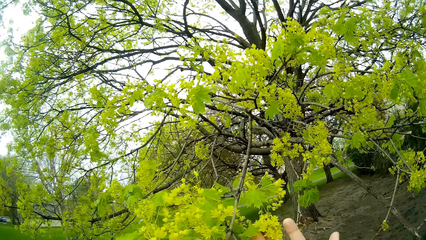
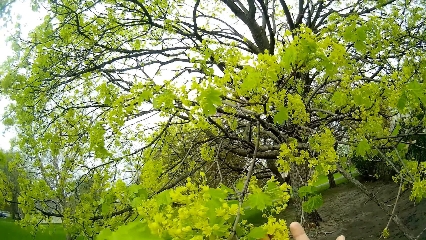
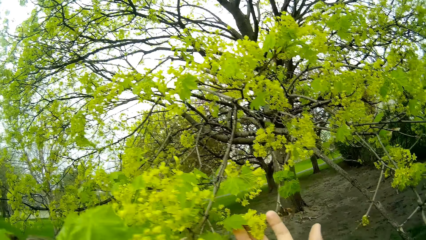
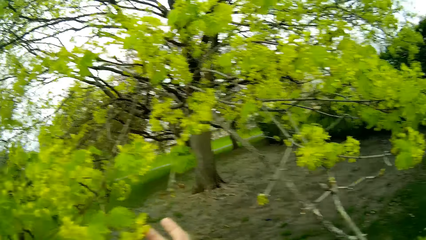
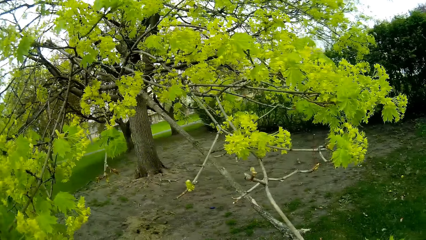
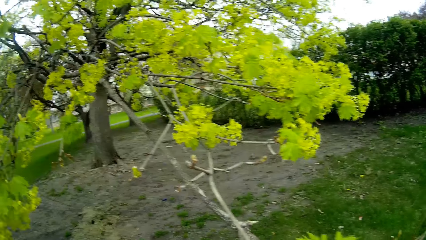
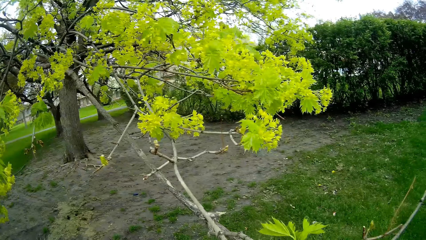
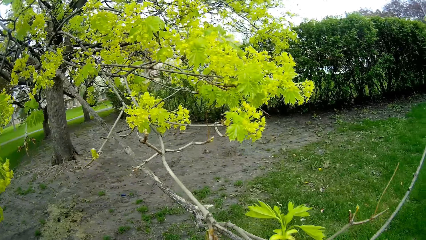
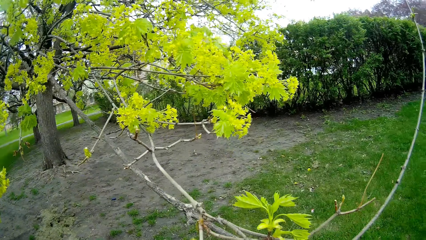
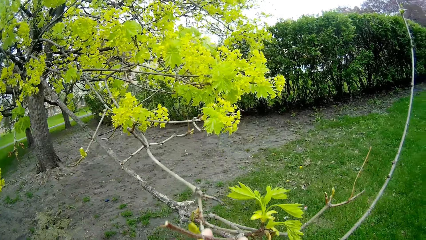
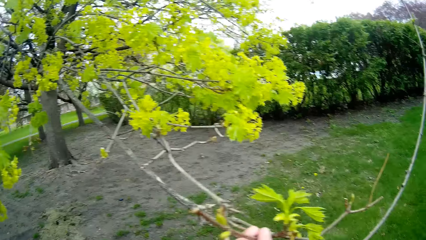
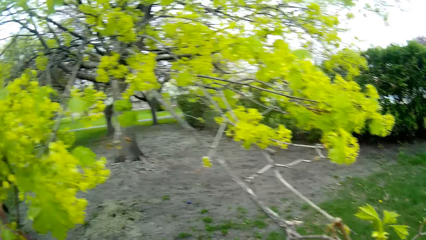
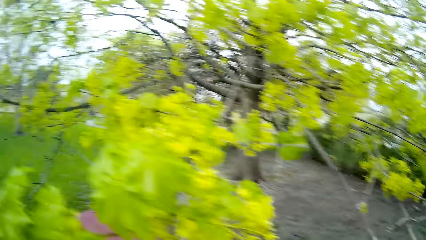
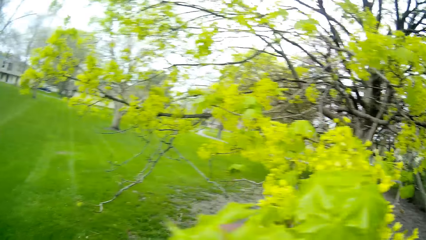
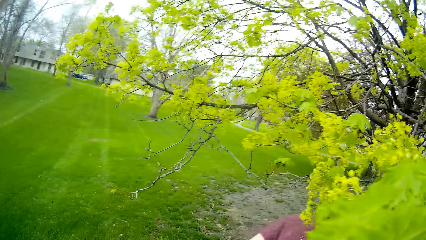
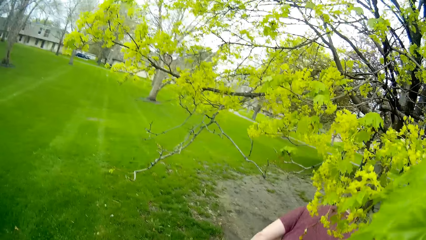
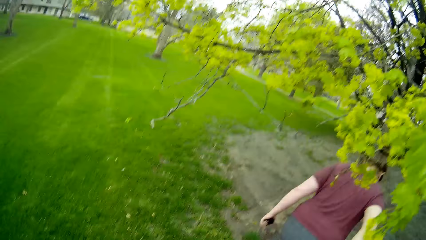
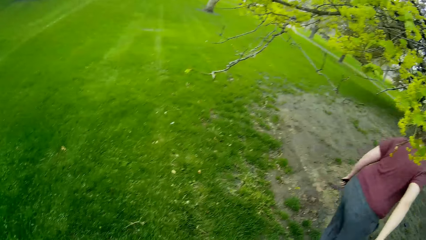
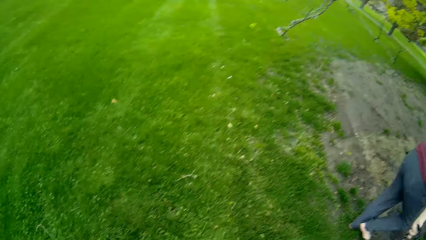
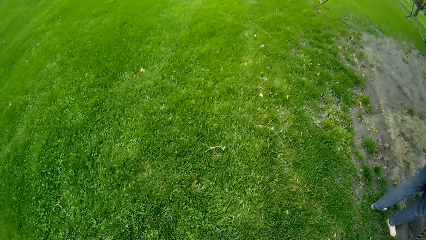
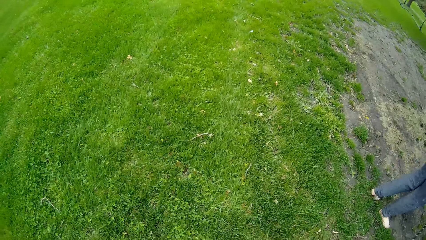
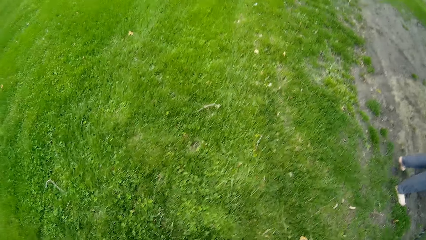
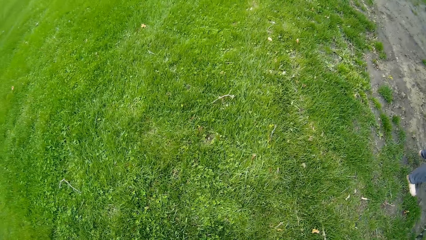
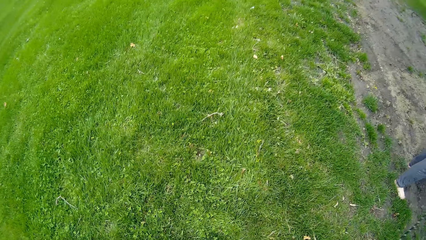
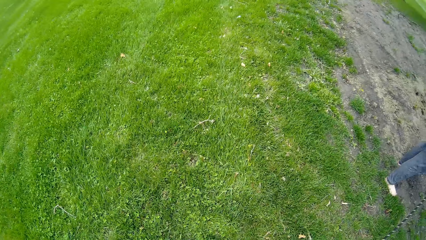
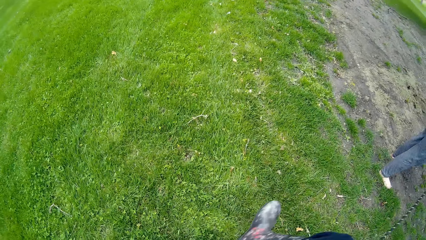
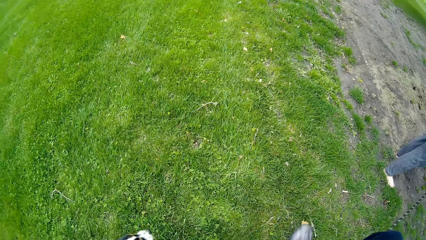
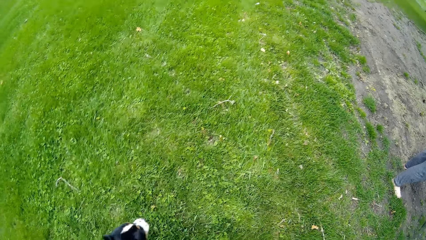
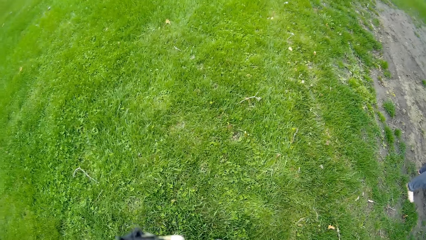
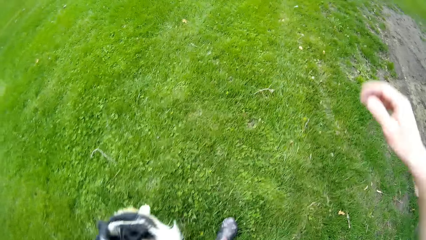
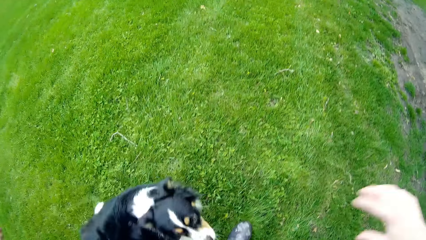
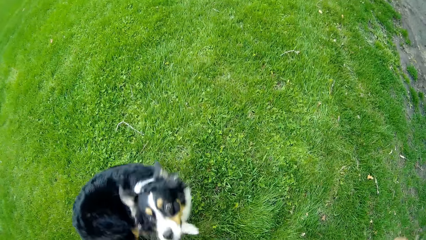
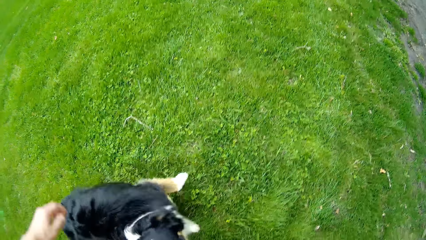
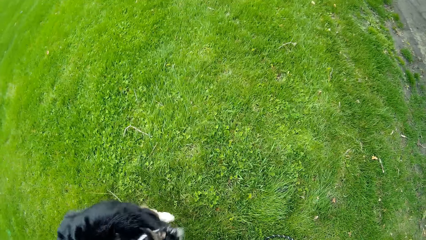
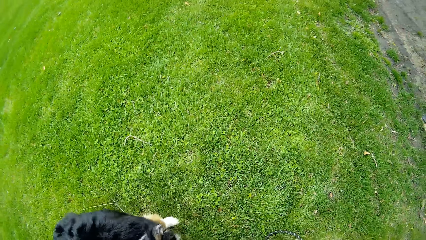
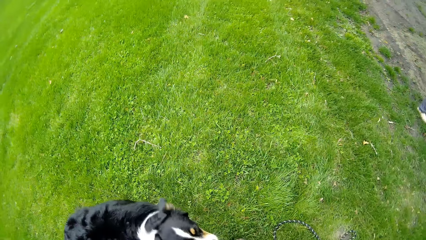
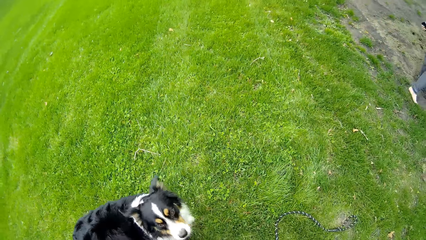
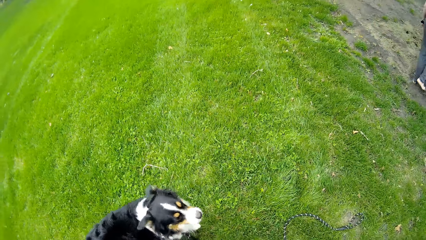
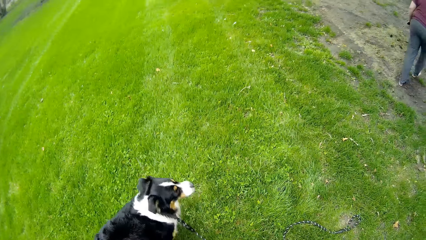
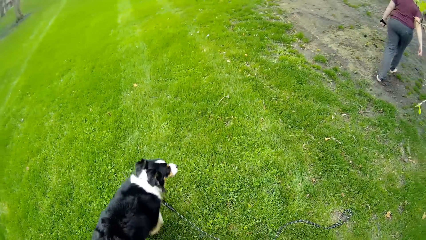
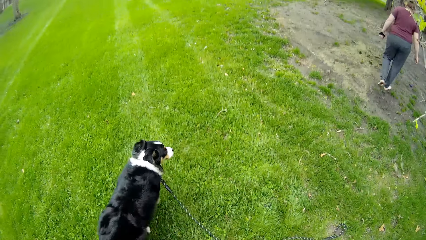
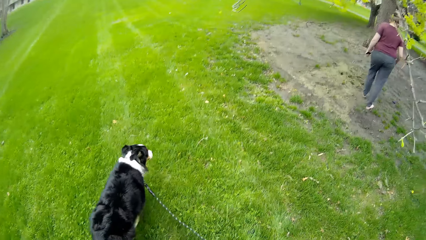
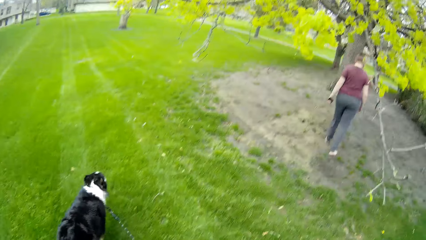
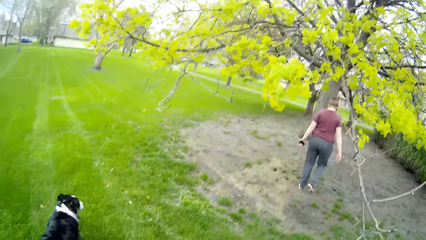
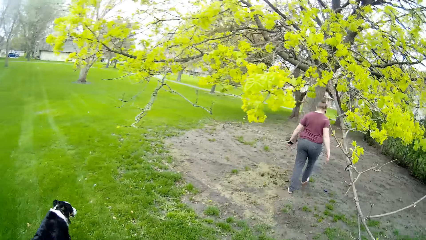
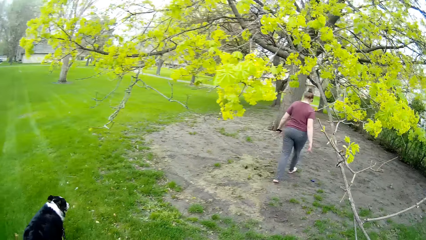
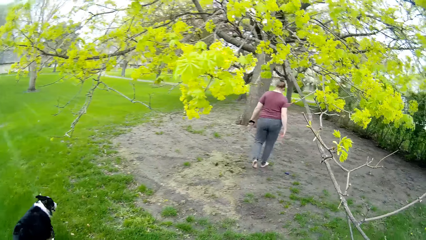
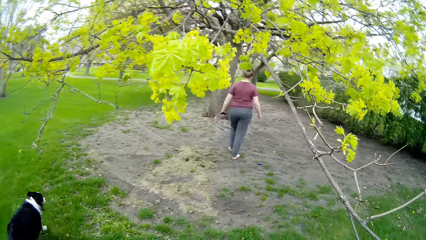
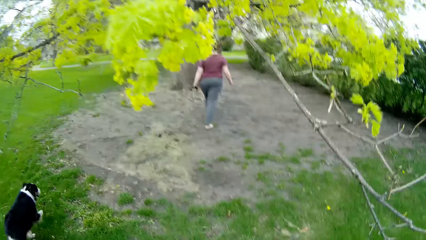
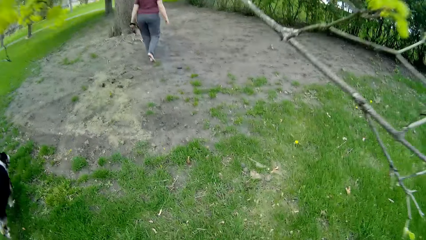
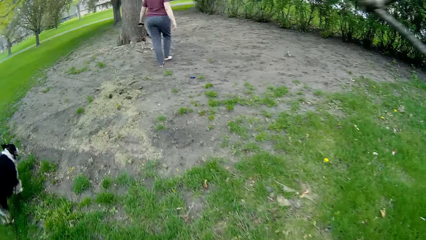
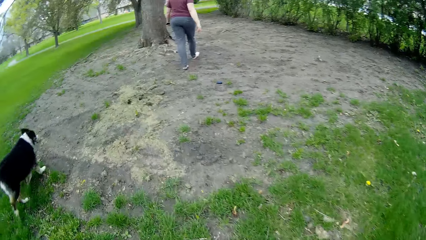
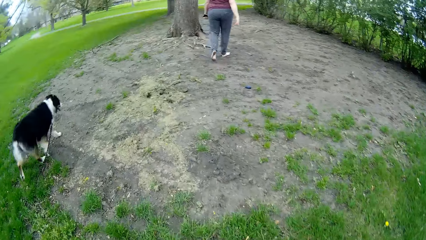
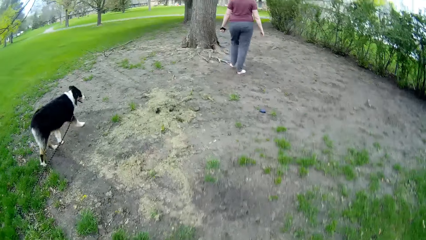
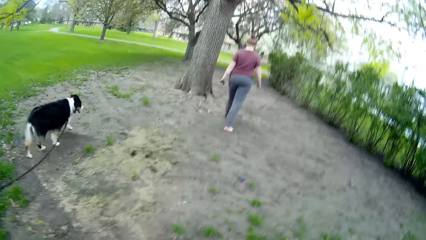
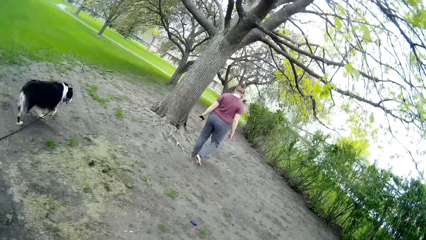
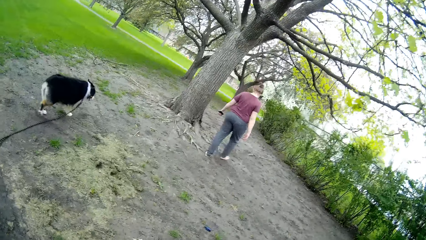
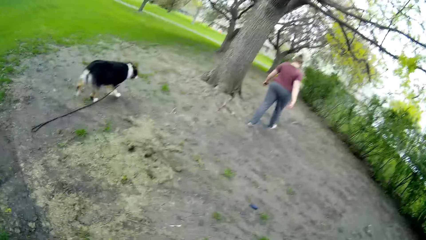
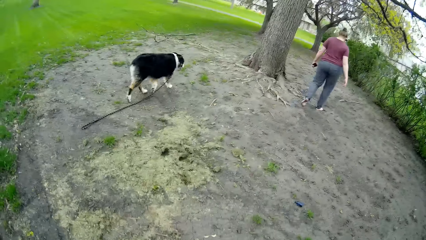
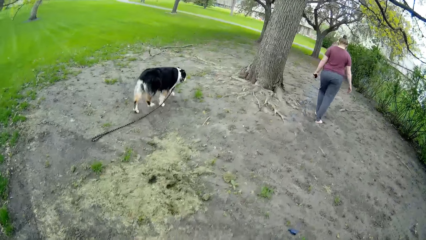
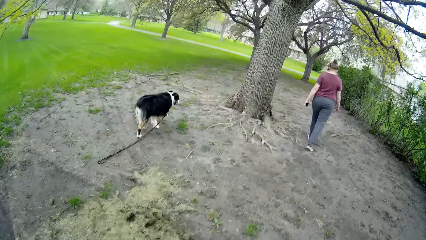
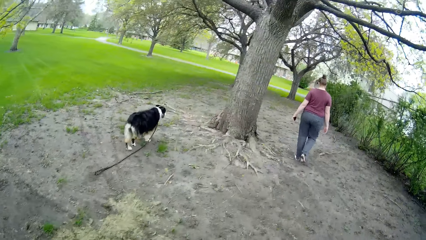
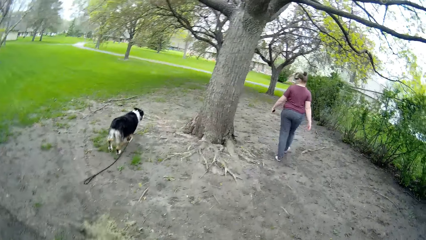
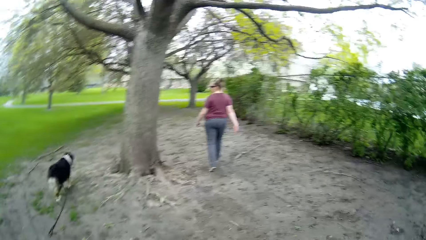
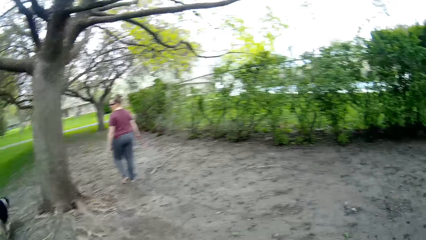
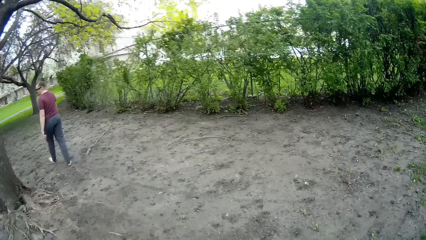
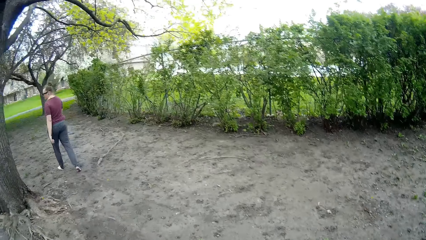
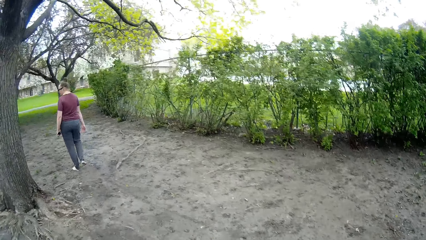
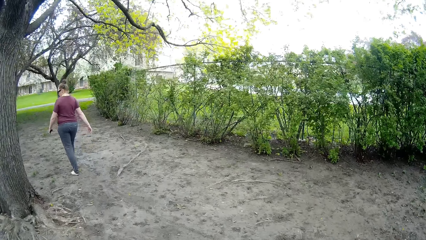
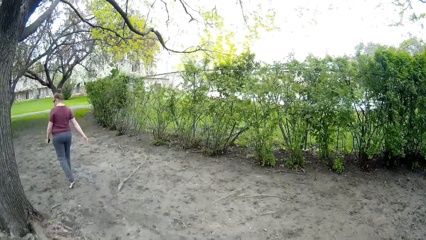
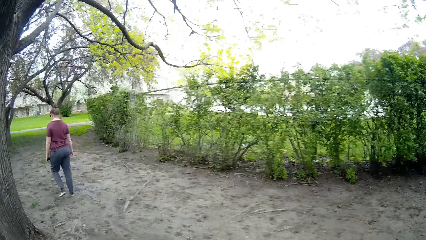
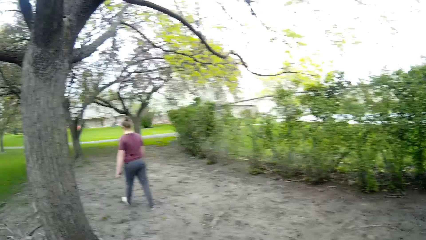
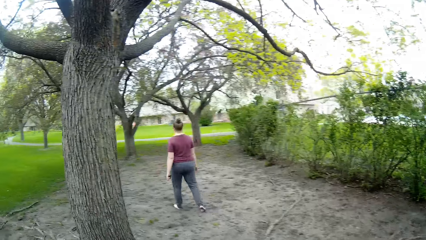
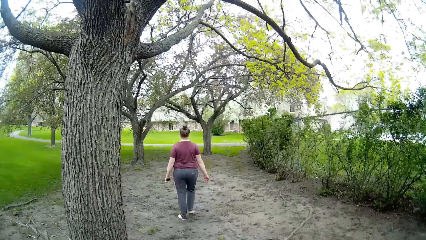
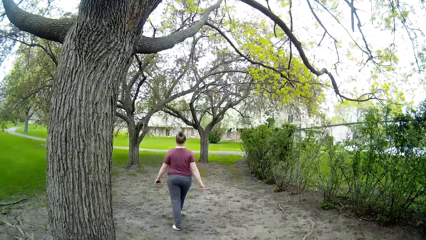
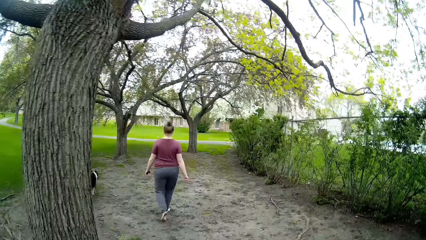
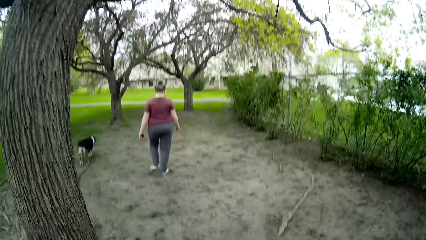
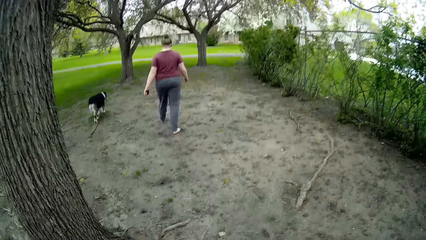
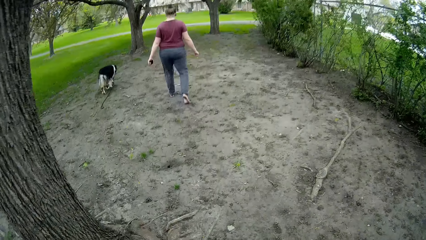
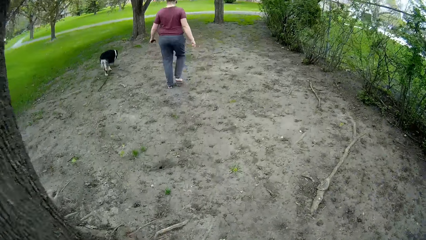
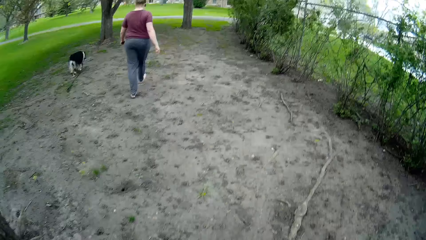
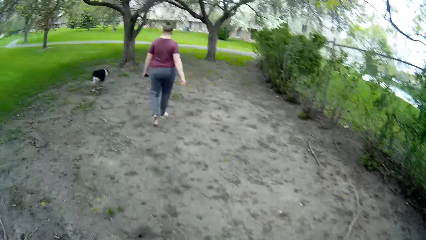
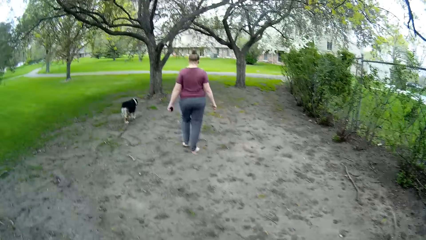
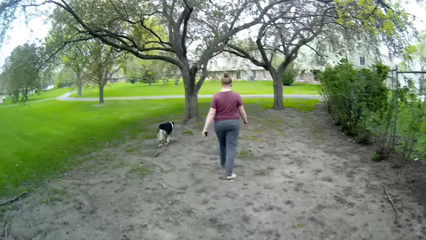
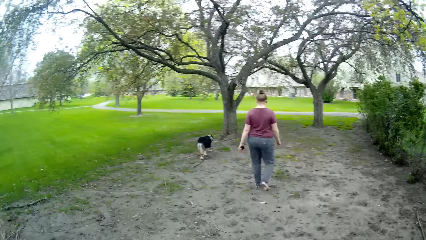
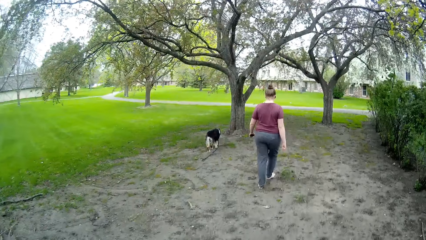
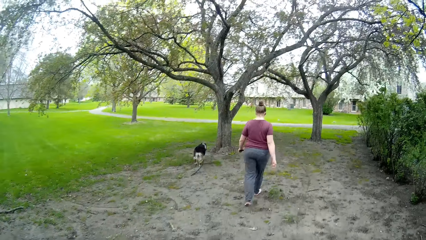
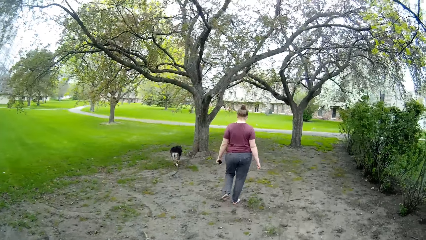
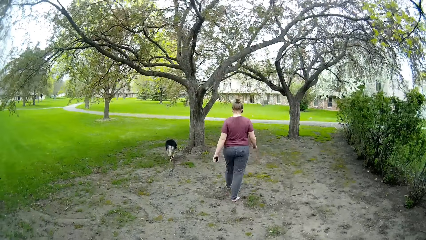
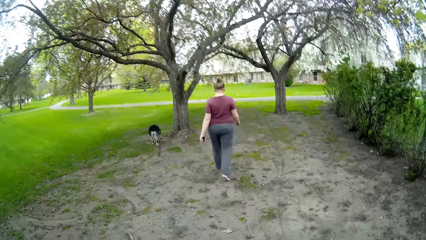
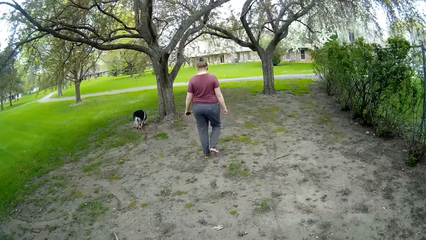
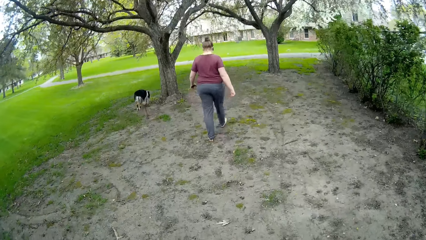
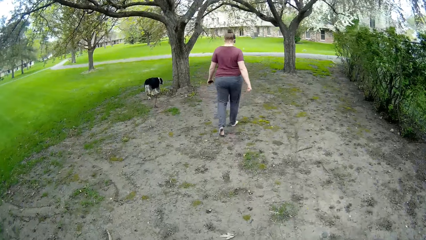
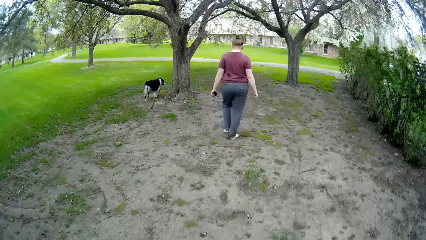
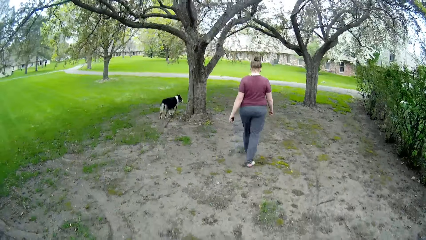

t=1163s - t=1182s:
The camera wearer takes the dog leash. The woman walks forward. The dog walks forward. The camera wearer walks forward. They interact with the woman.
